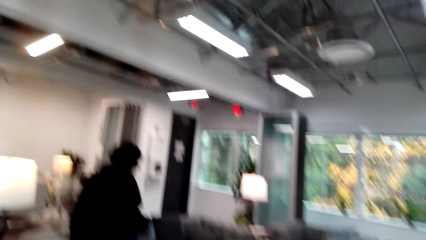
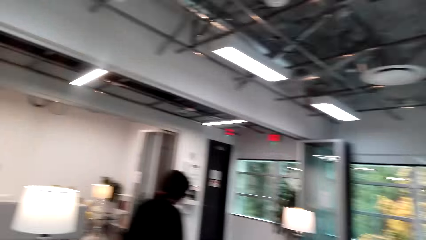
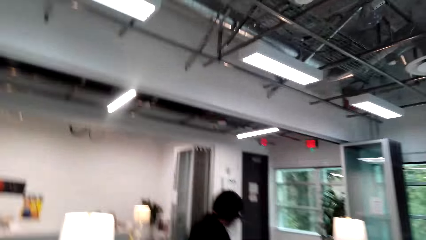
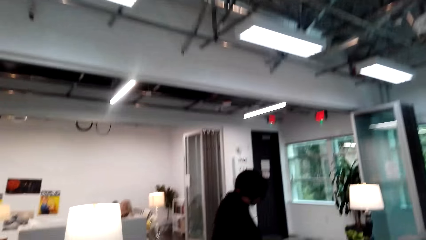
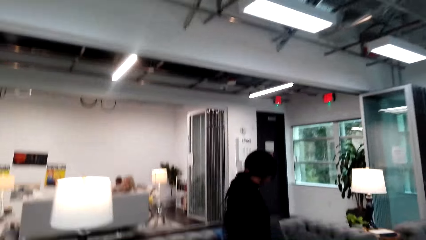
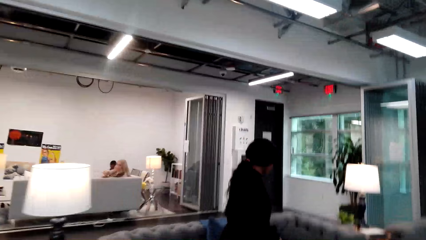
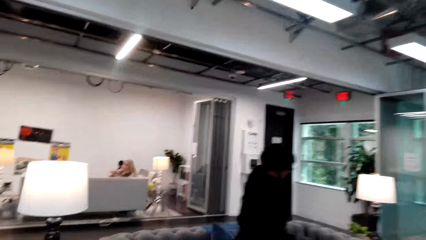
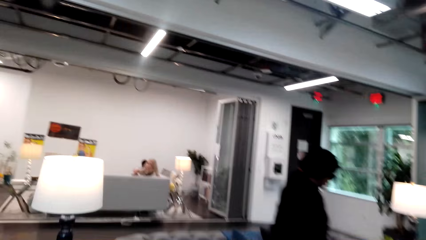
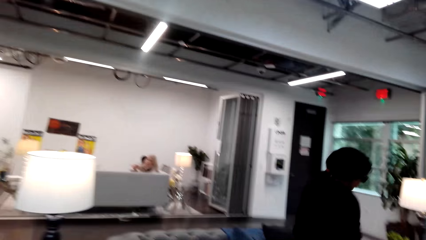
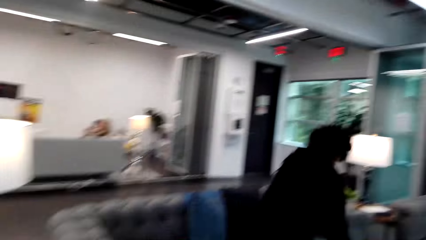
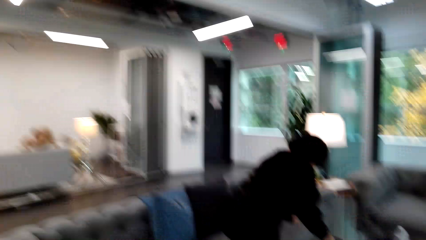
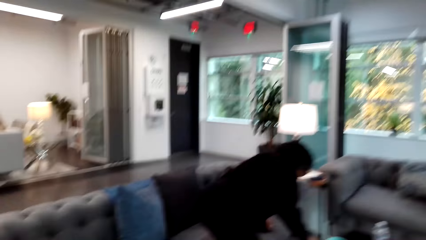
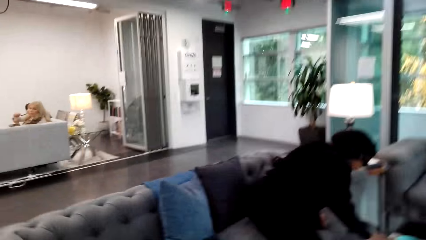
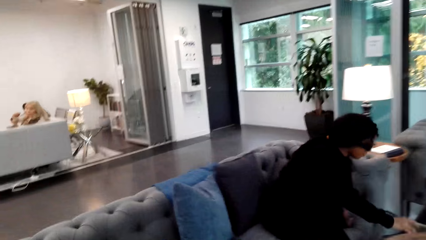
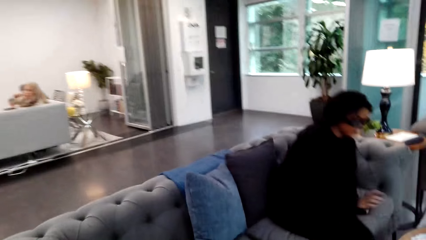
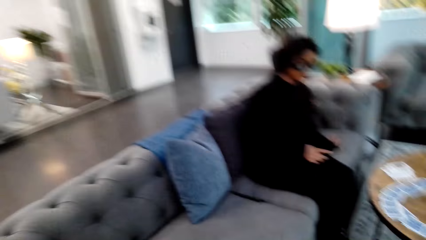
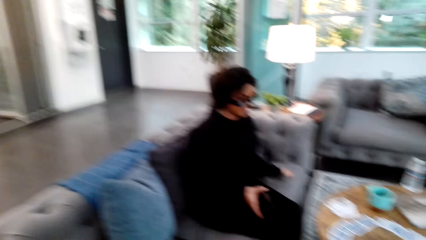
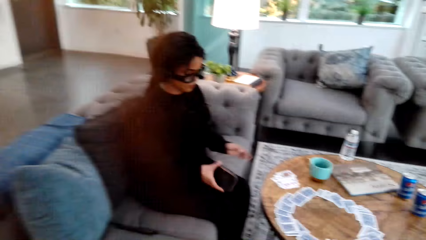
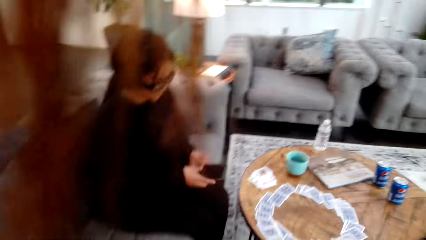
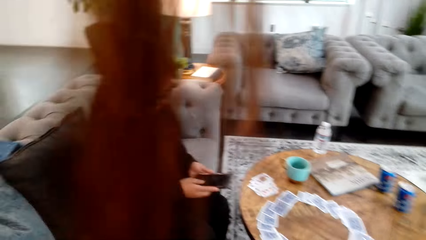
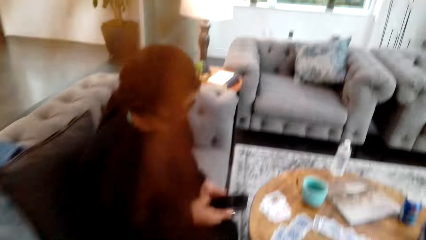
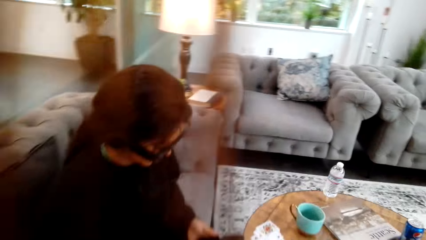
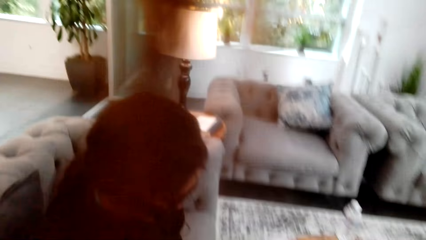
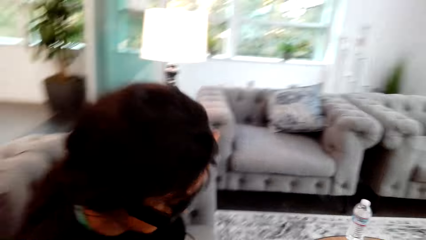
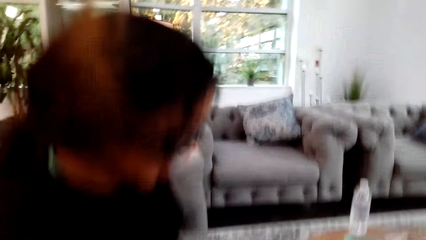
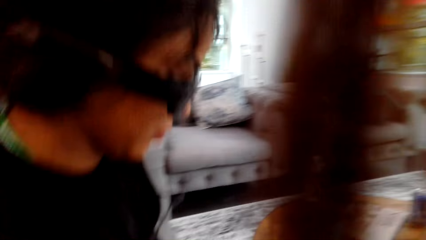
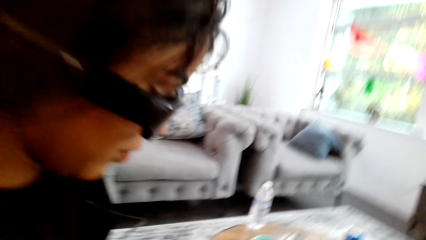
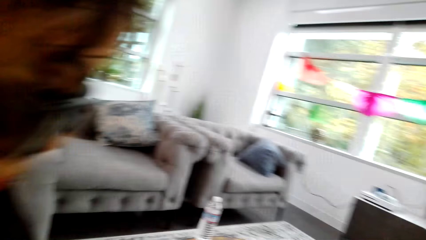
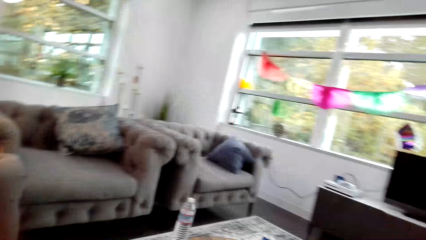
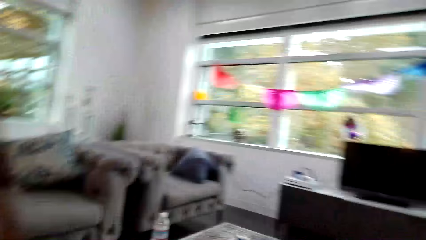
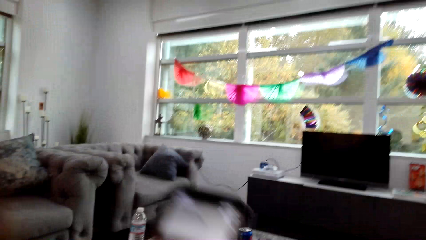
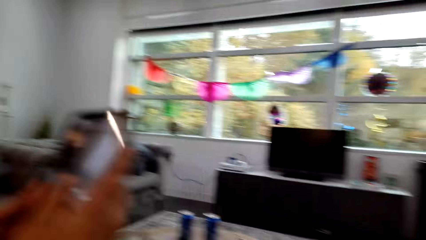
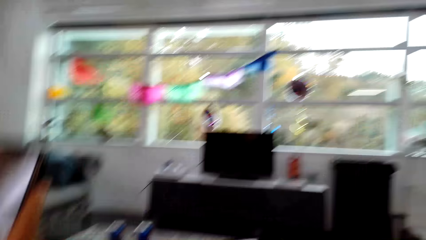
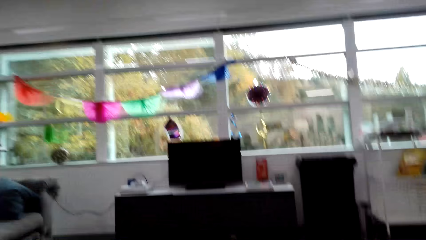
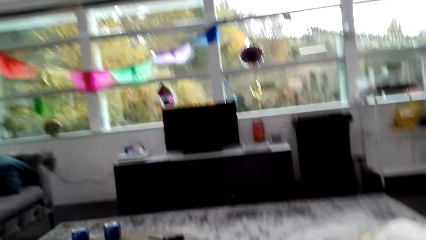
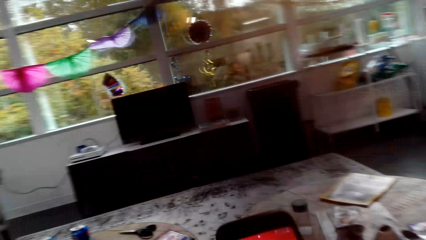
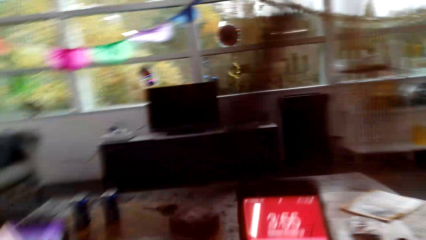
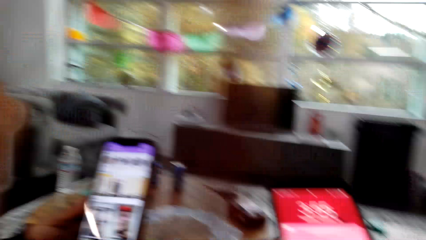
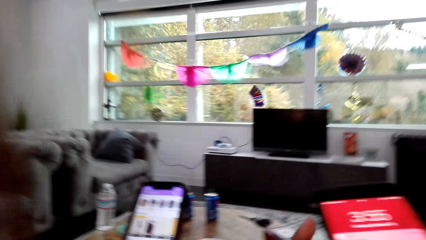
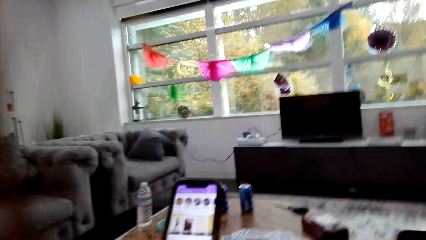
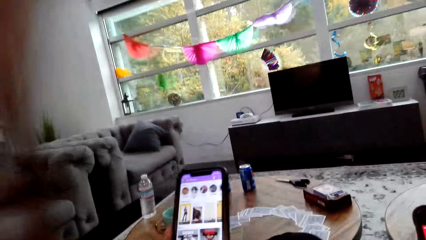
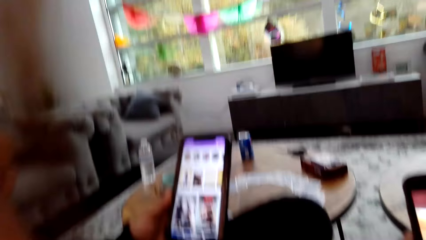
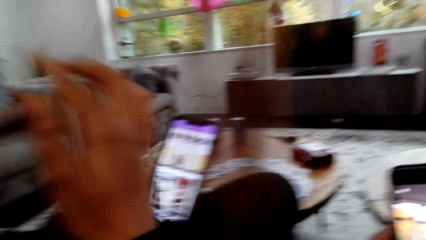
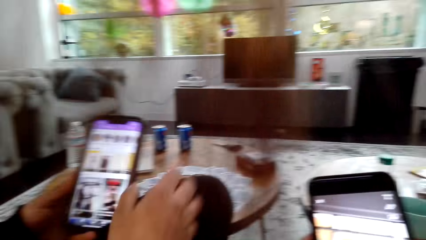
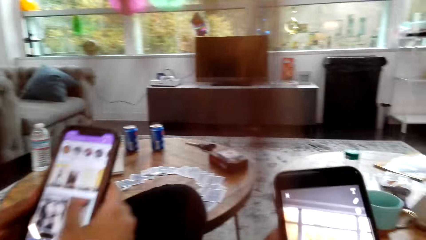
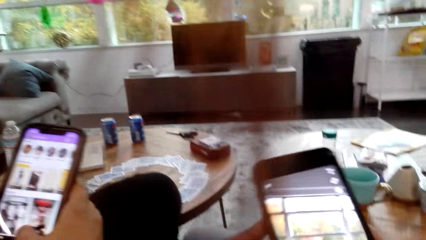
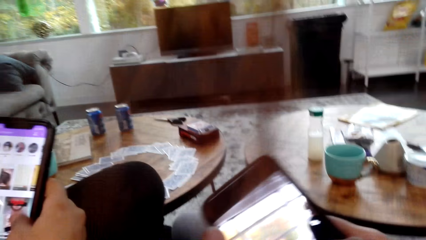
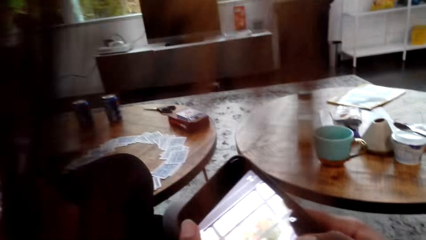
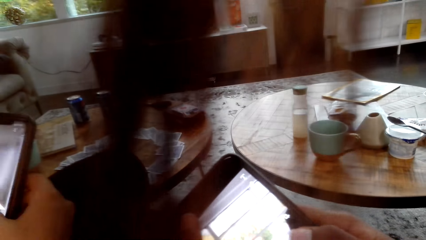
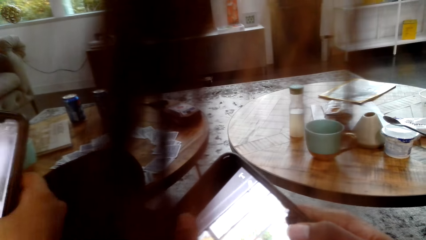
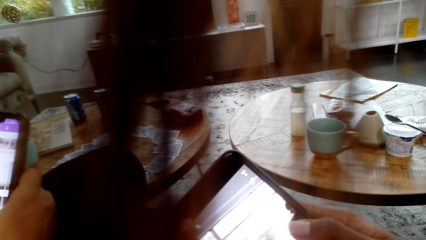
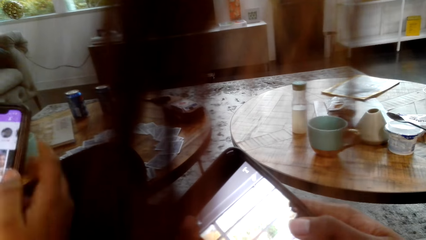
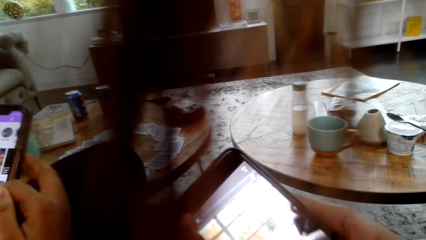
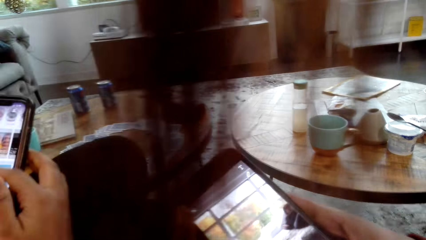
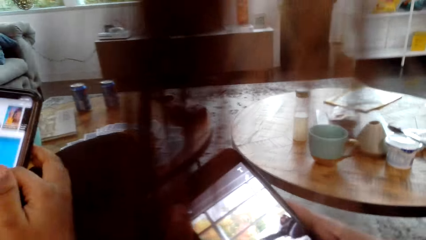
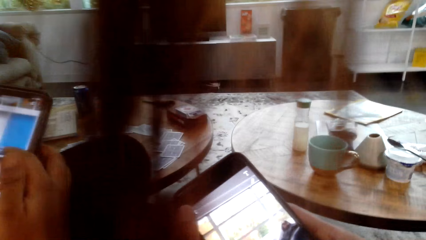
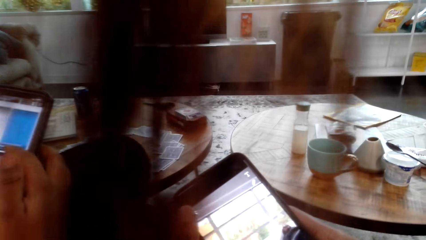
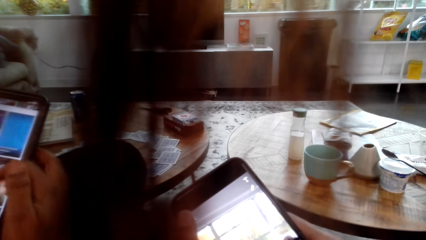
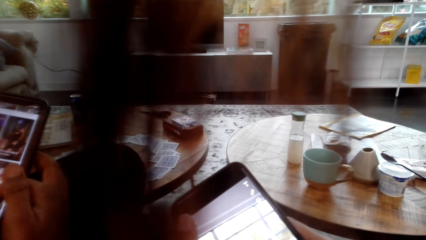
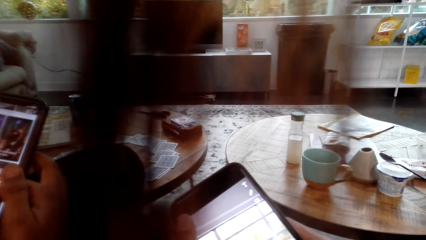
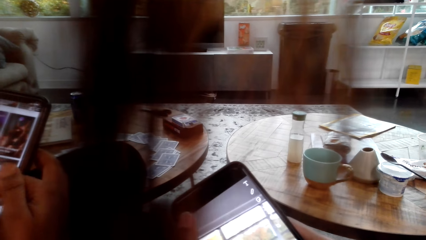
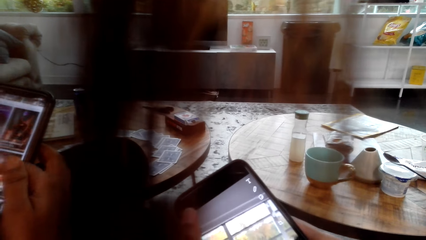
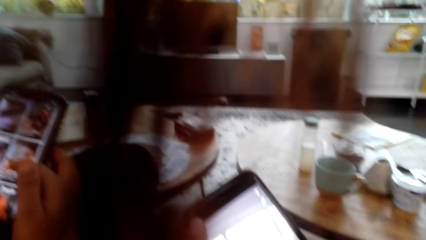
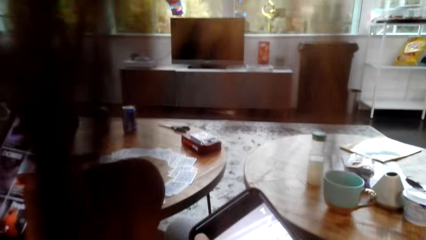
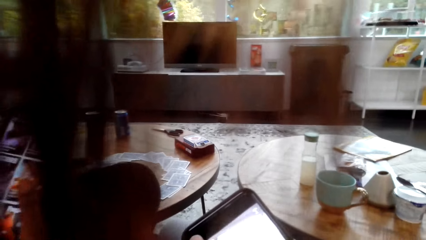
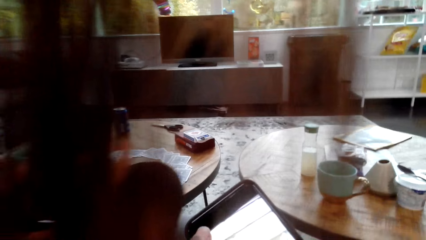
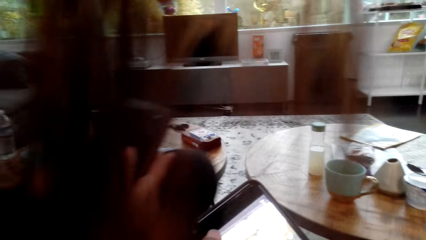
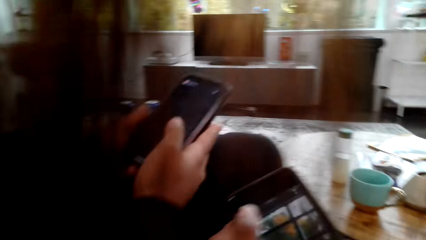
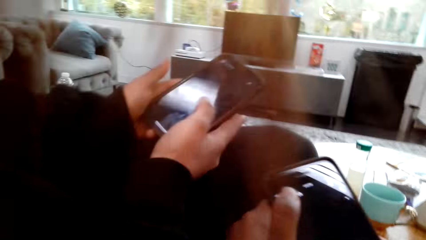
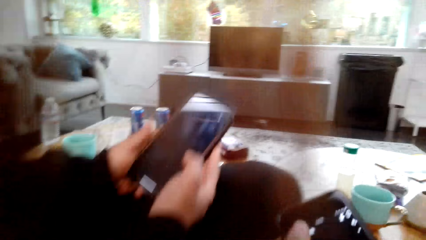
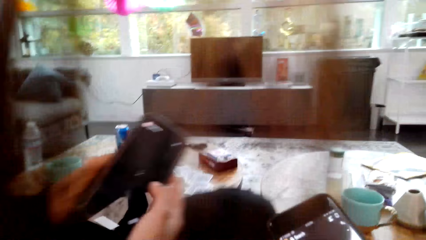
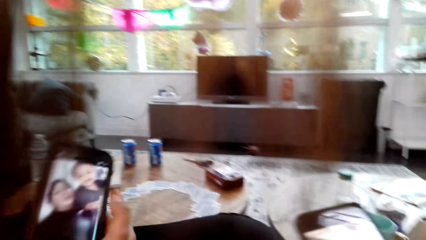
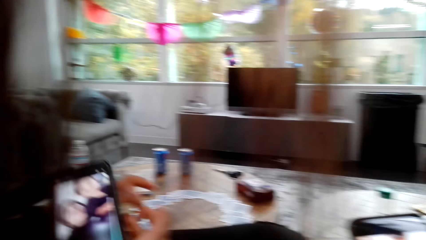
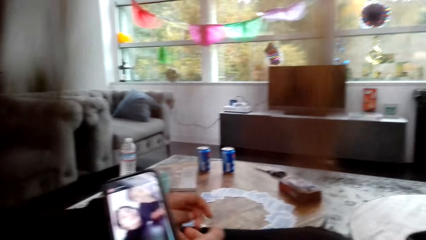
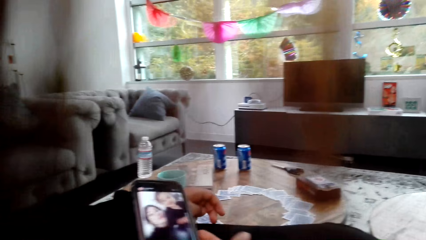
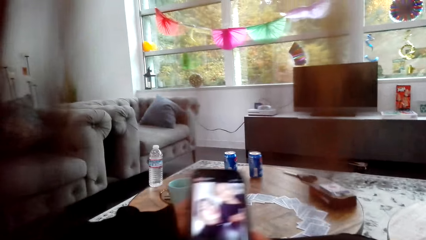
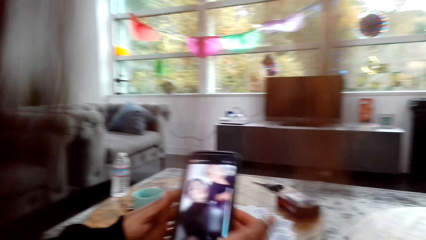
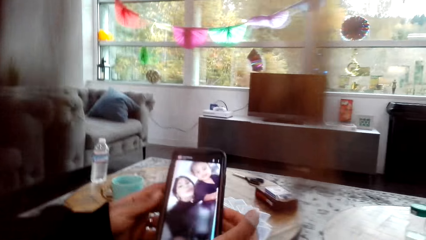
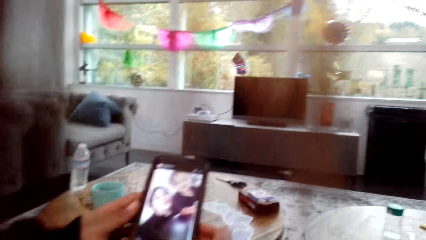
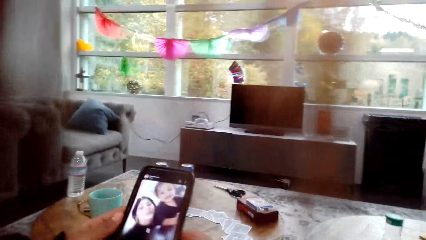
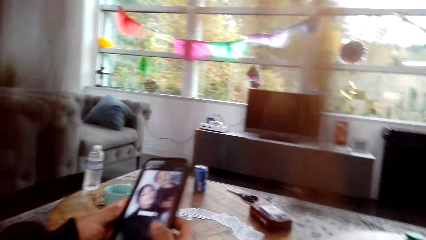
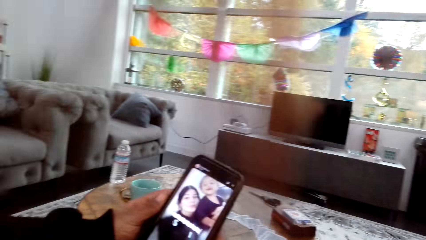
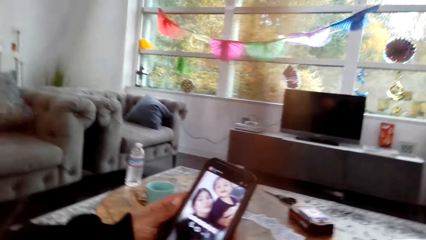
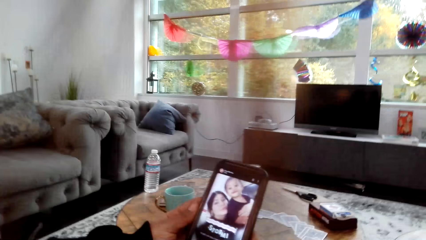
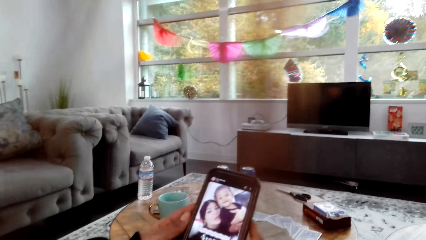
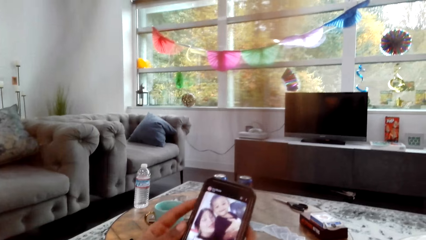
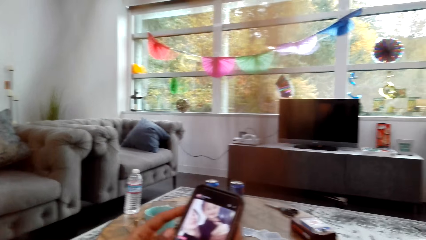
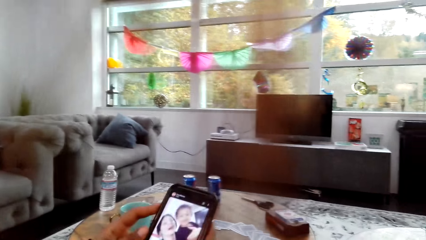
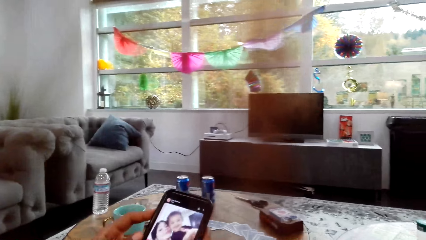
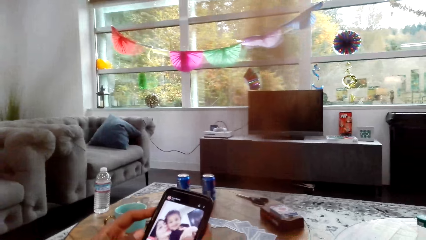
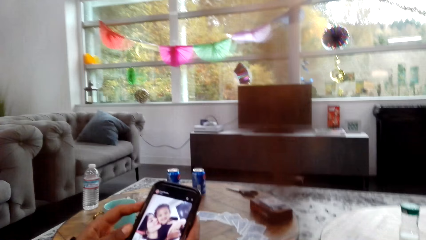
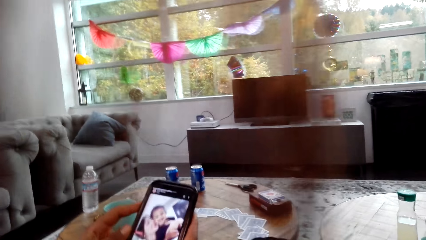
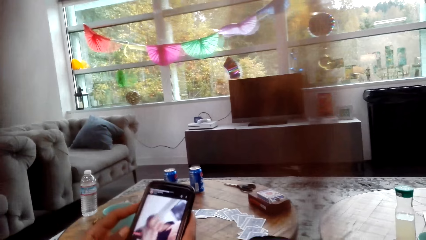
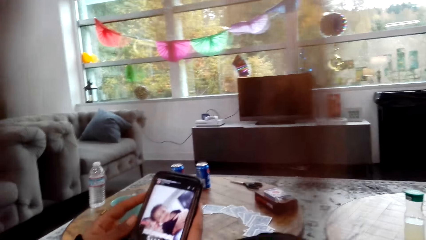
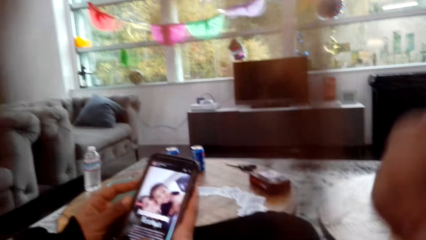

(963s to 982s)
A lady walks around a room. The camera wearer picks up a phone from the table. The lady sits on the chair. The lady operates a phone with her hands. The camera wearer operates a phone with her hands. The lady operates the phone with her hands. The lady takes a selfie. The camera wearer looks around the room.
